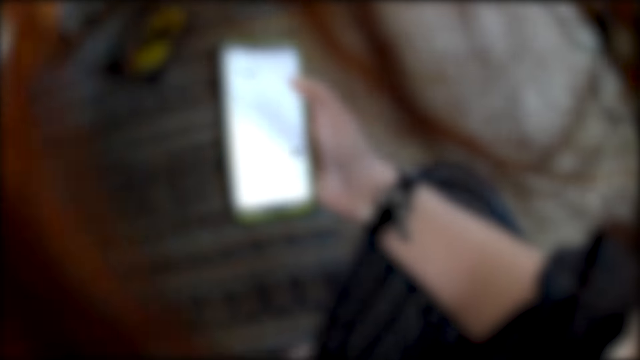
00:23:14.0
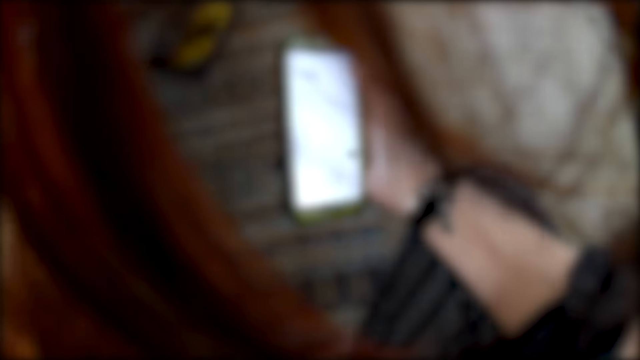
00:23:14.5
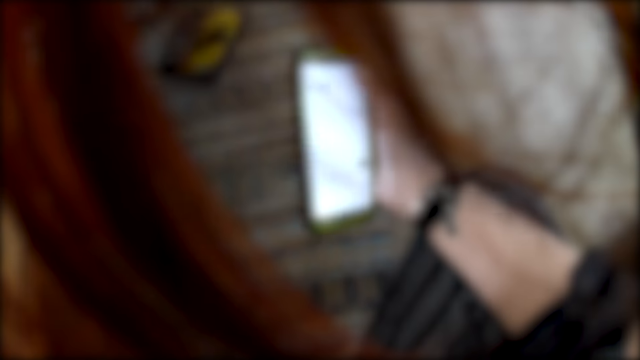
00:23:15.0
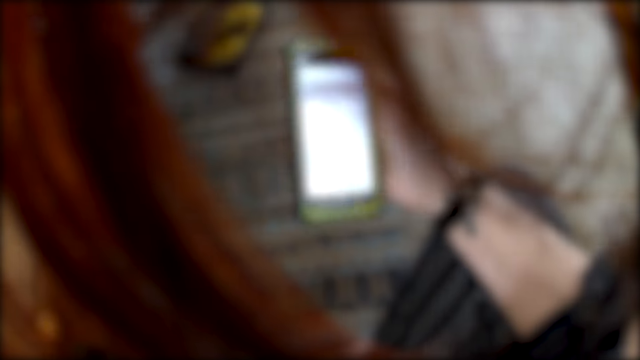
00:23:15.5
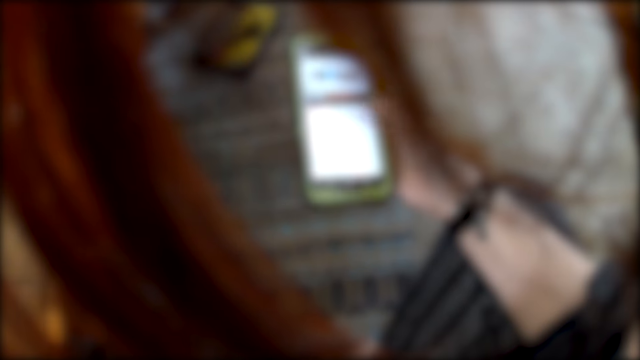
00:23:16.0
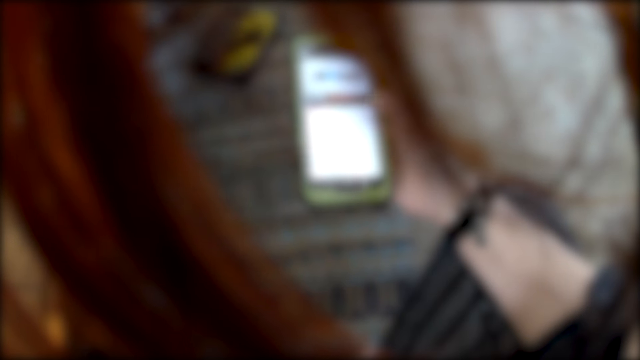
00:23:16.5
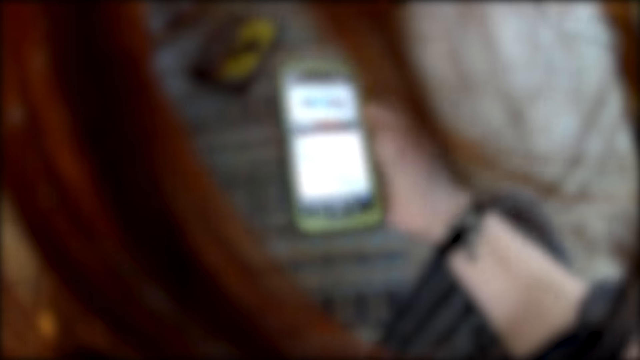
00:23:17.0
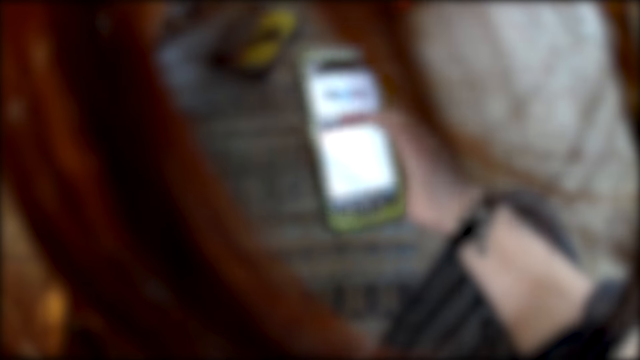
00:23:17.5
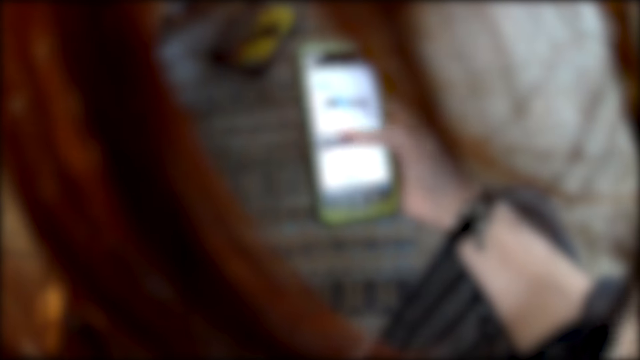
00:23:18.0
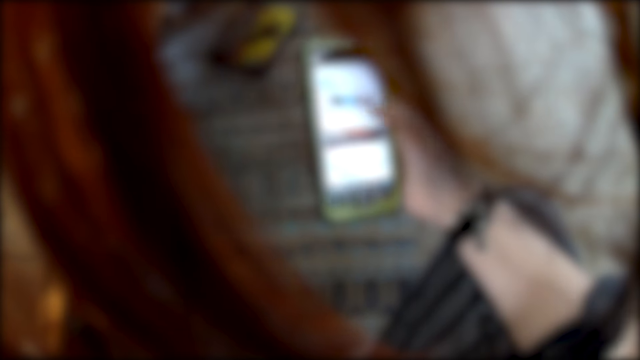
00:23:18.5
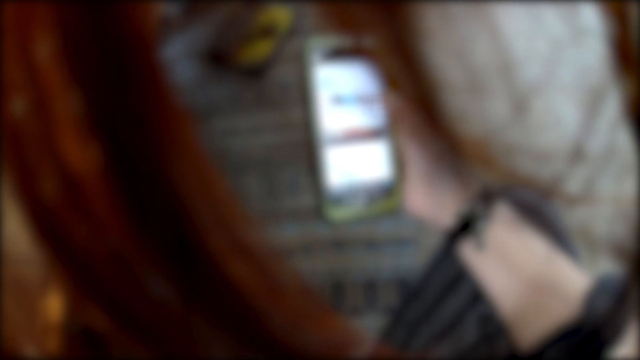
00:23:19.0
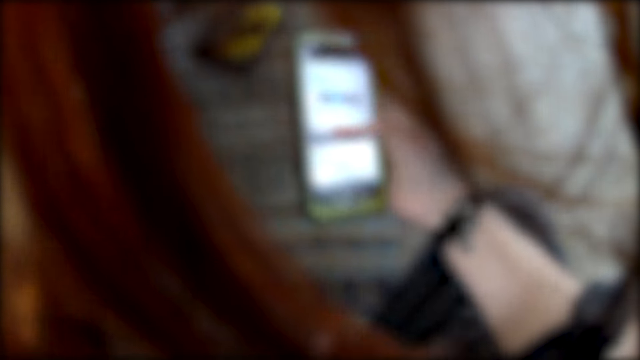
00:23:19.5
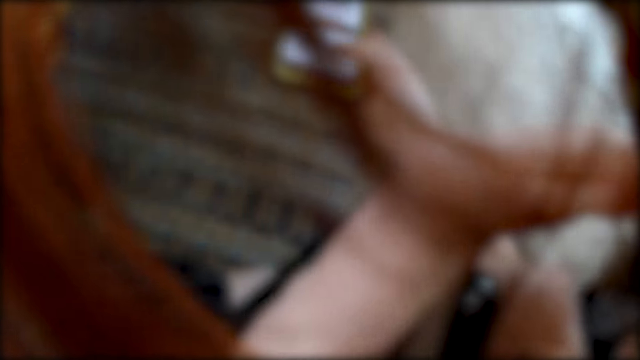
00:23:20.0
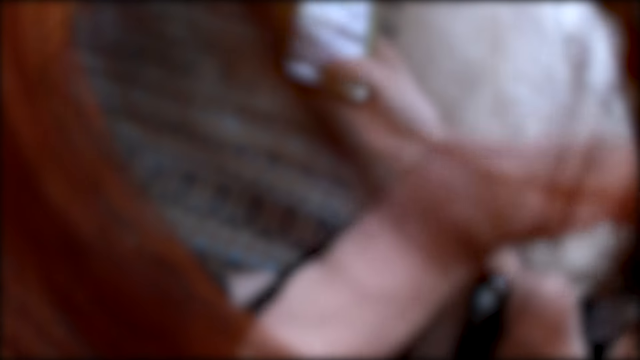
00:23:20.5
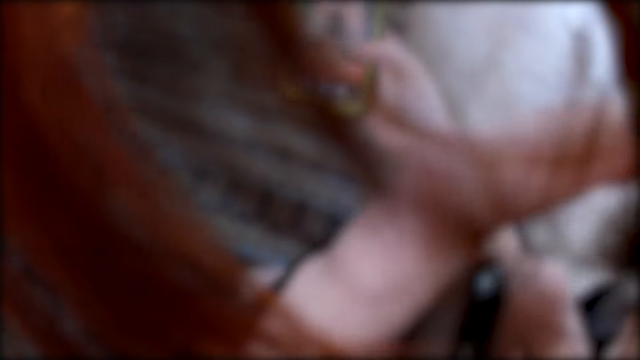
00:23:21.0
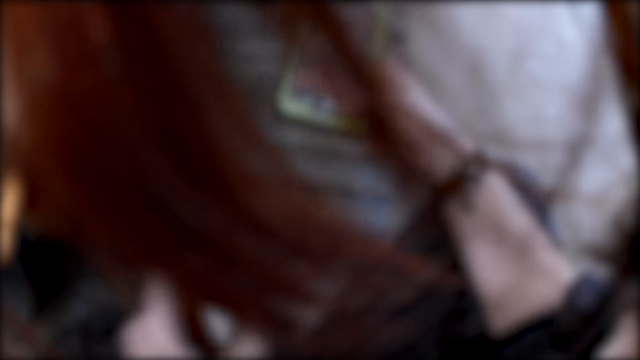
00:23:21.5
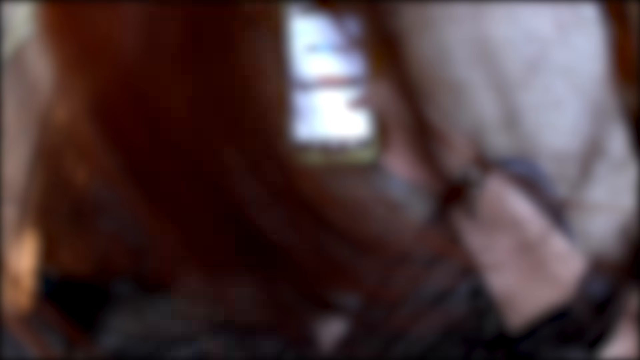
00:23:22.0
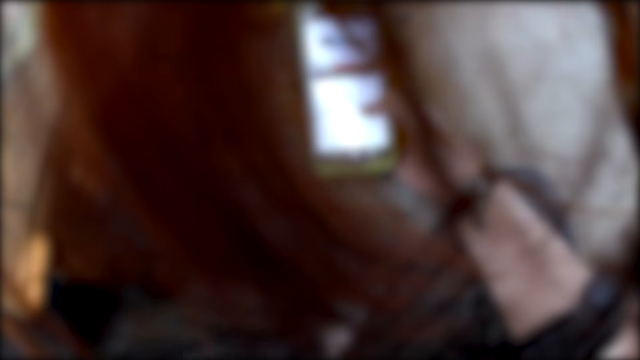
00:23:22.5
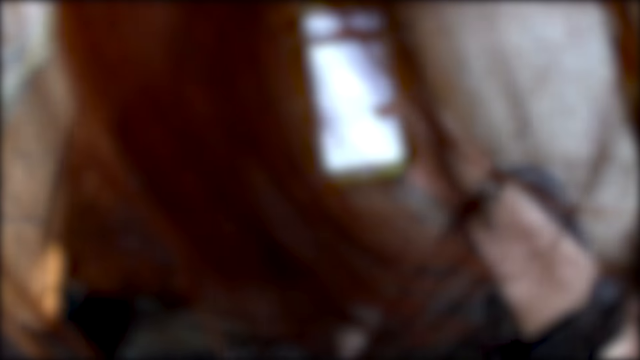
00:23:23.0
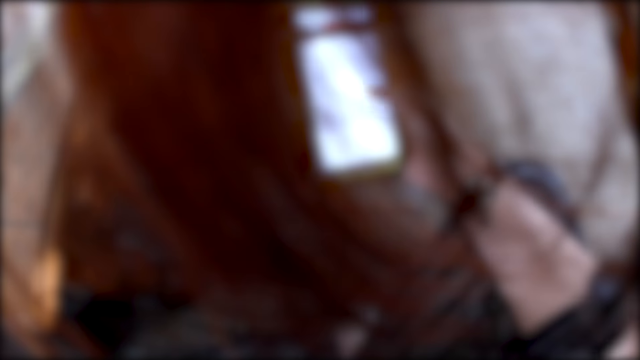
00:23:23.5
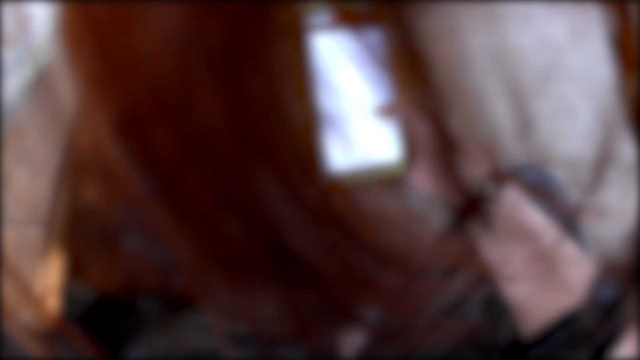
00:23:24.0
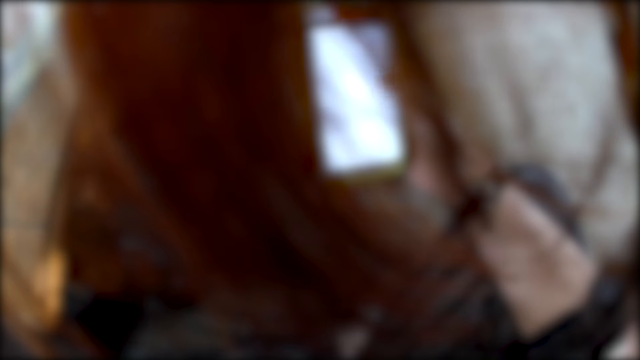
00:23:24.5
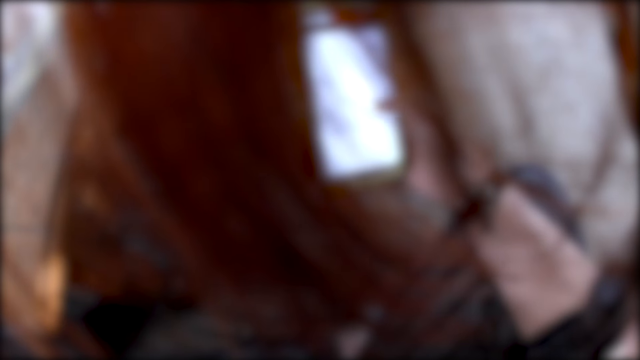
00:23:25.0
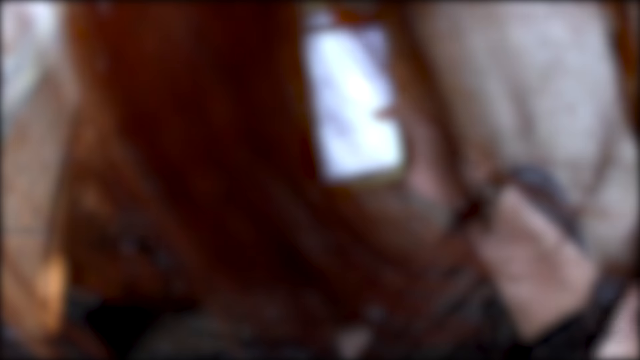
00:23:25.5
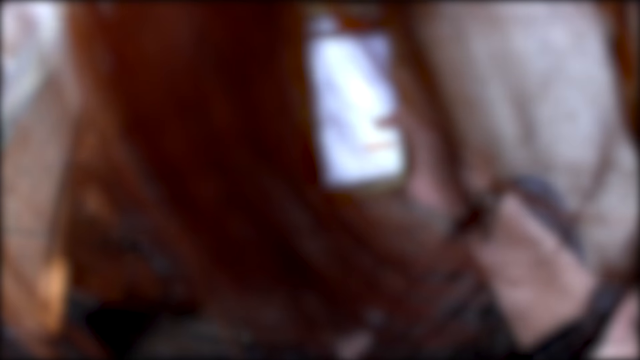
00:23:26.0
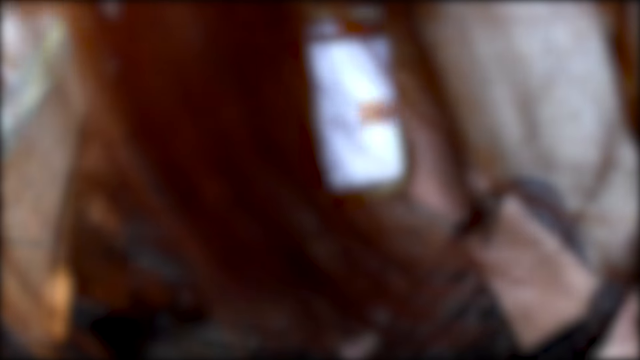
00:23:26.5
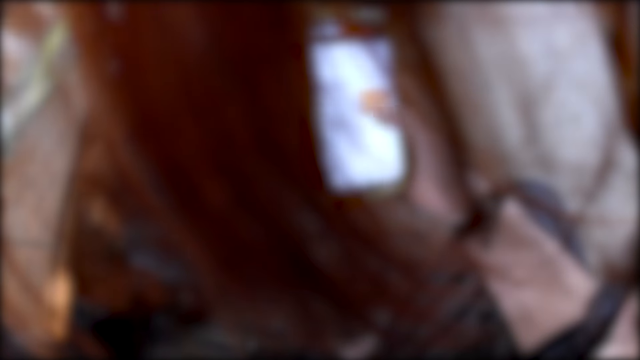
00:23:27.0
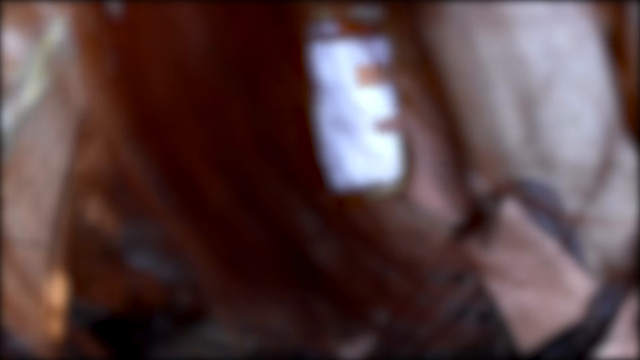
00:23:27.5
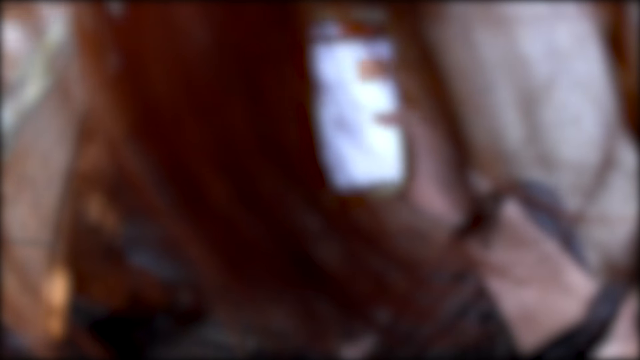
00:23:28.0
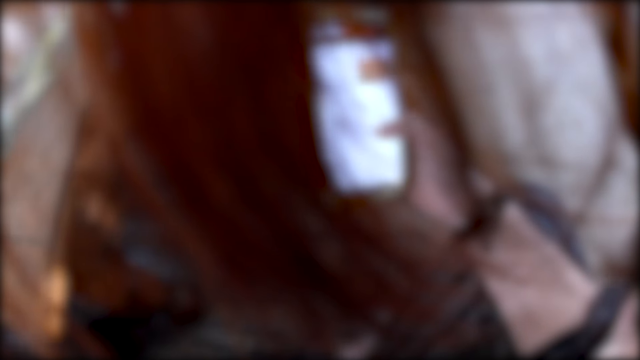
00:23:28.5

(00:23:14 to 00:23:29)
The woman interacts with the camera wearer and others. The man interacts with the woman. The camera wearer scratches the face, puts the left hand down and operates the phone. Another man interacts with the first man. The woman interacts with the first man.

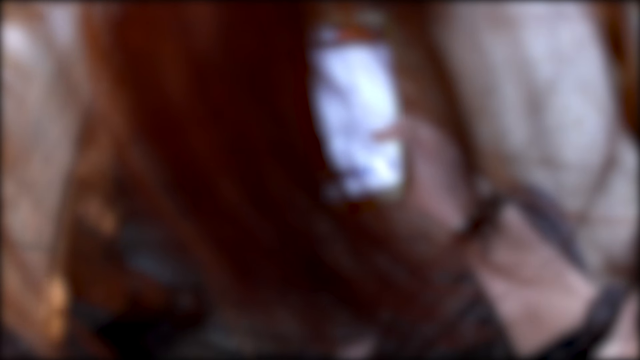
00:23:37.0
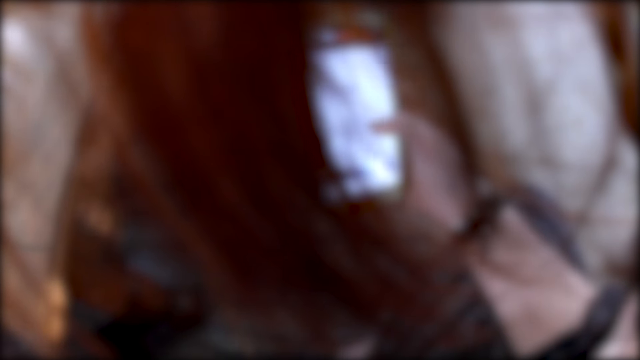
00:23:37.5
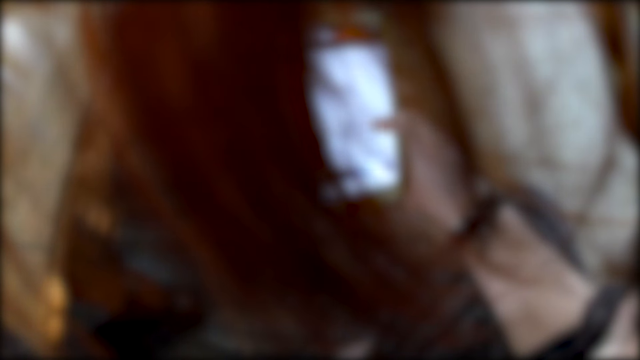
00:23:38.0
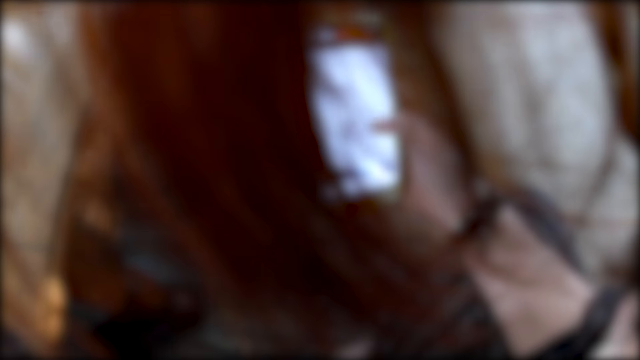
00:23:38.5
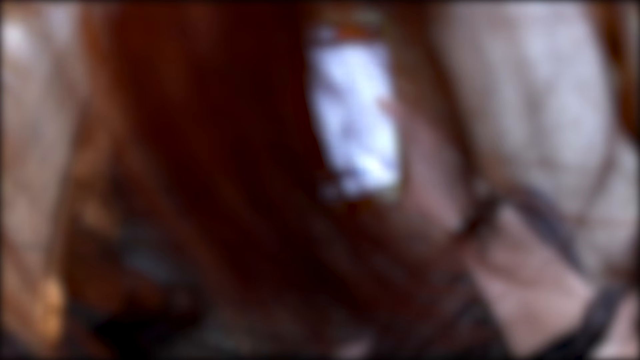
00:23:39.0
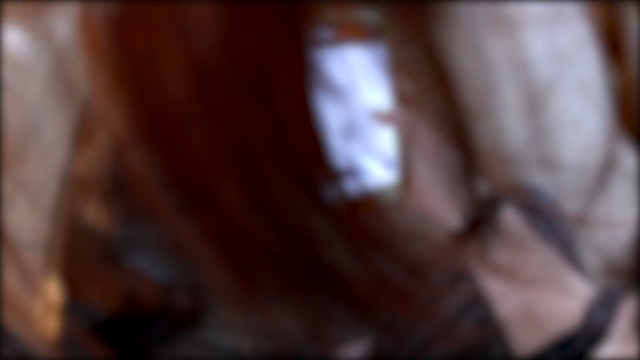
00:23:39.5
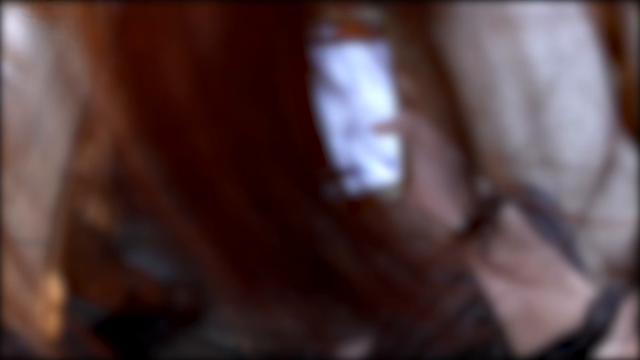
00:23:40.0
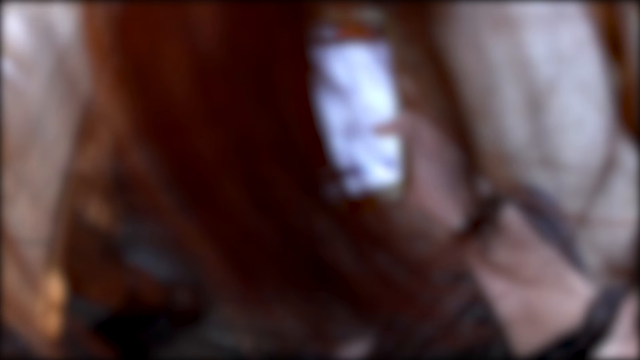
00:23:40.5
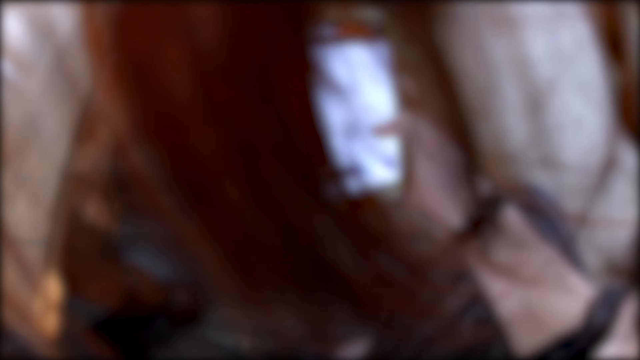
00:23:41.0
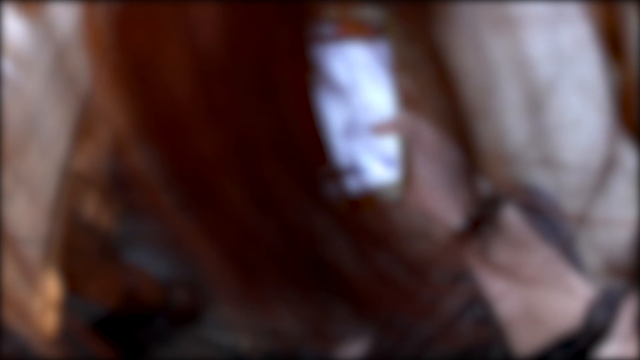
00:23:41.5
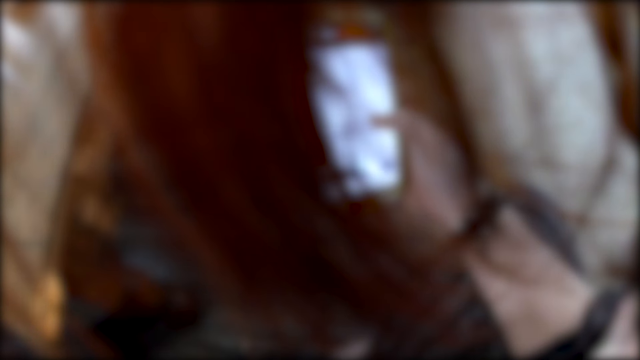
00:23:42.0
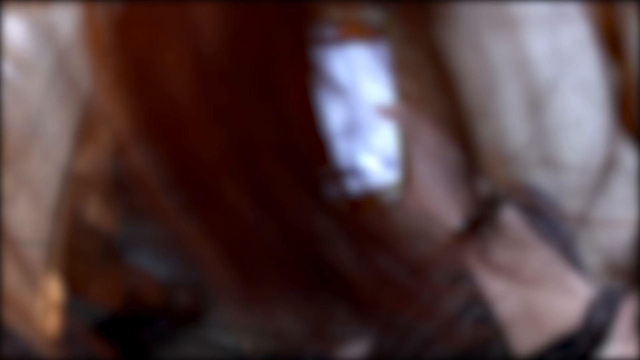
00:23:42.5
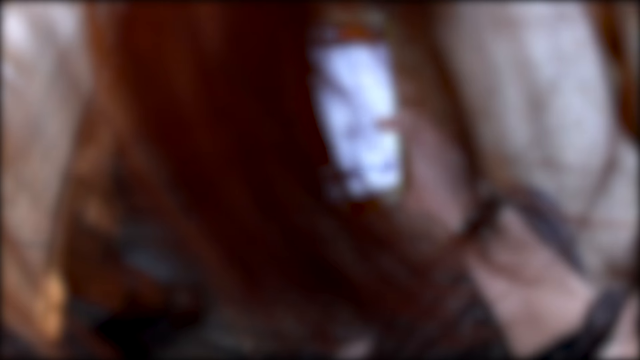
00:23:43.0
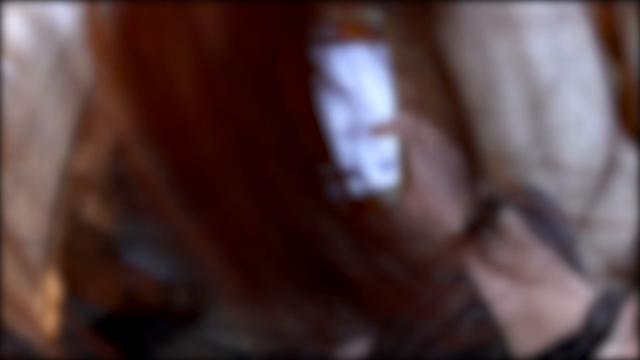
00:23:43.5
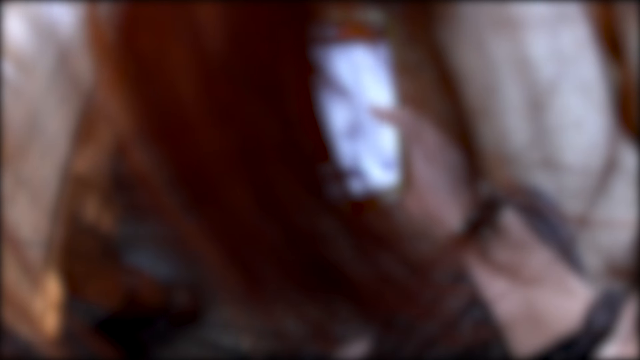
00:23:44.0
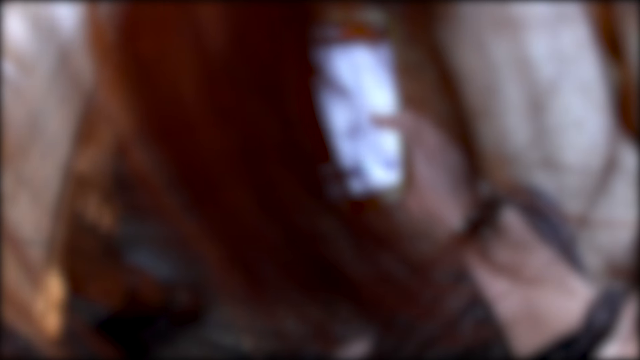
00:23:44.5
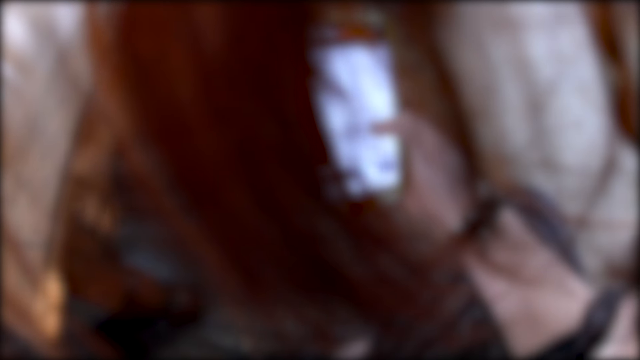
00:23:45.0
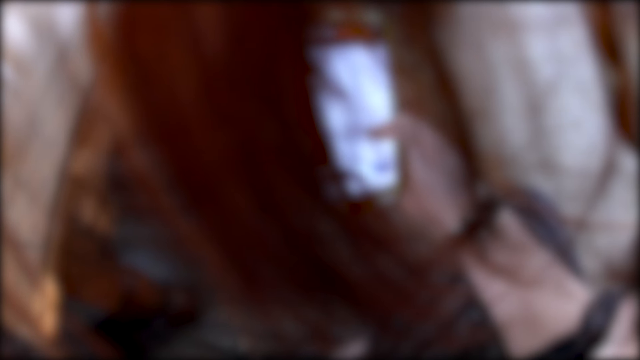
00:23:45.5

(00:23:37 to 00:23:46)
A man interacts with a woman.
